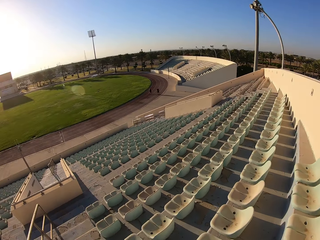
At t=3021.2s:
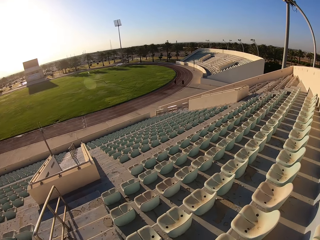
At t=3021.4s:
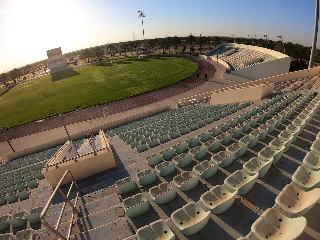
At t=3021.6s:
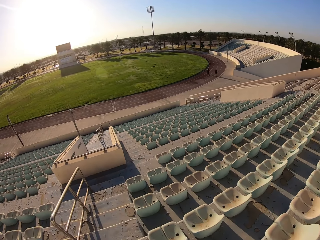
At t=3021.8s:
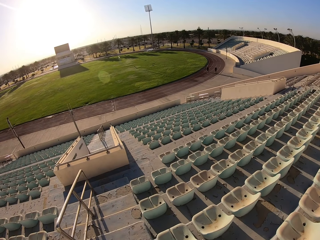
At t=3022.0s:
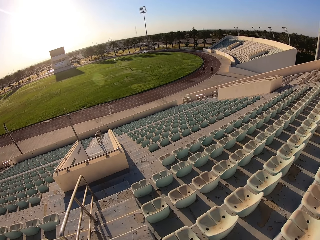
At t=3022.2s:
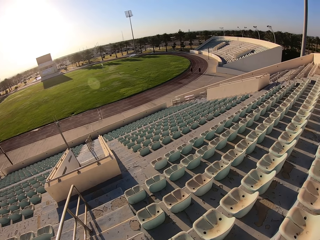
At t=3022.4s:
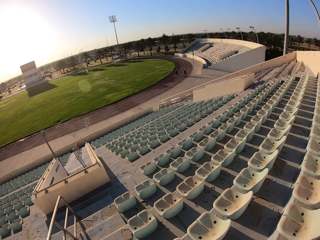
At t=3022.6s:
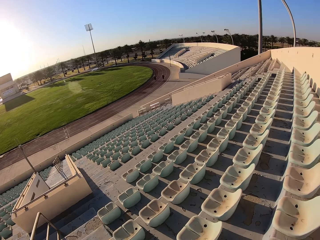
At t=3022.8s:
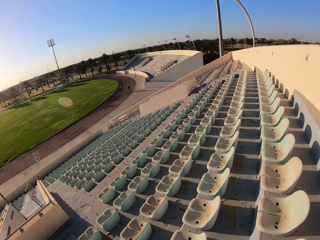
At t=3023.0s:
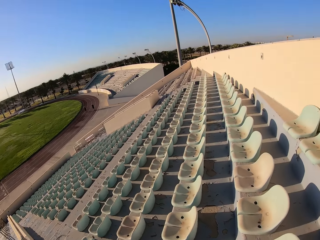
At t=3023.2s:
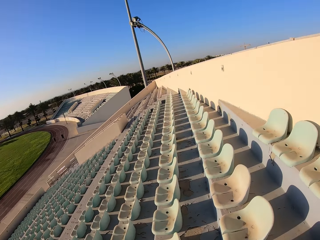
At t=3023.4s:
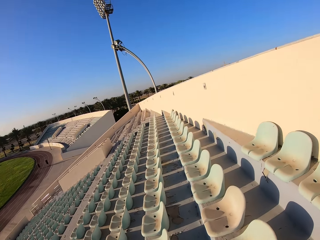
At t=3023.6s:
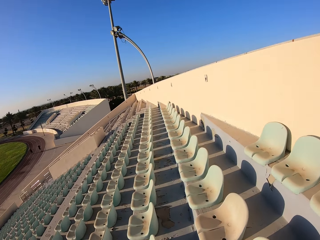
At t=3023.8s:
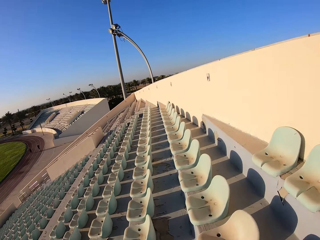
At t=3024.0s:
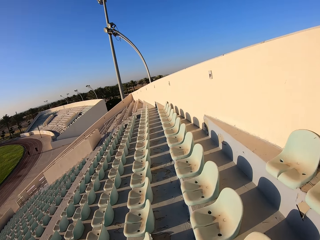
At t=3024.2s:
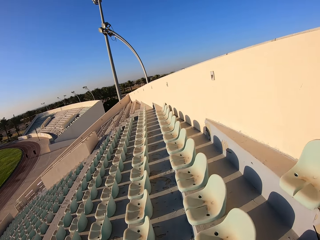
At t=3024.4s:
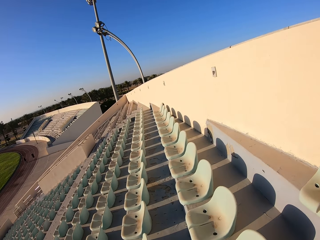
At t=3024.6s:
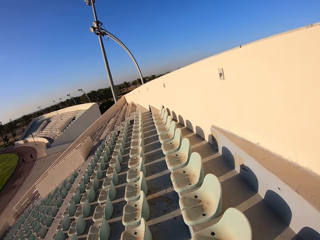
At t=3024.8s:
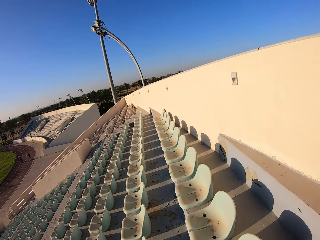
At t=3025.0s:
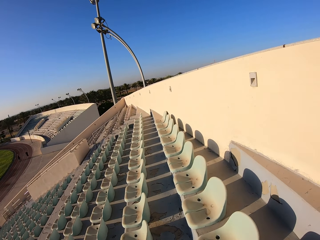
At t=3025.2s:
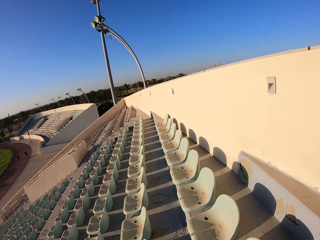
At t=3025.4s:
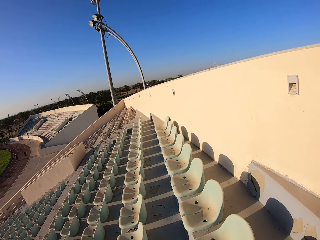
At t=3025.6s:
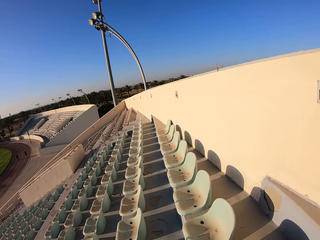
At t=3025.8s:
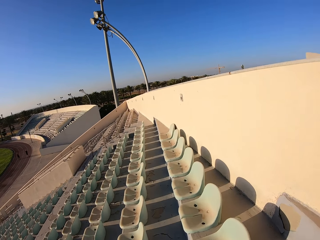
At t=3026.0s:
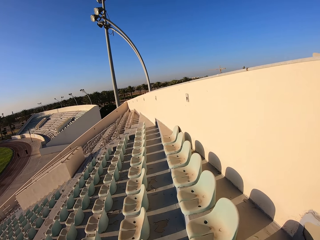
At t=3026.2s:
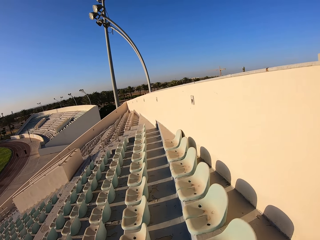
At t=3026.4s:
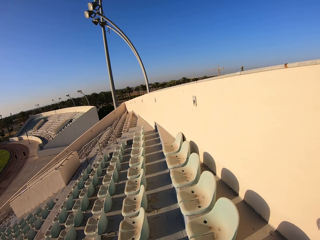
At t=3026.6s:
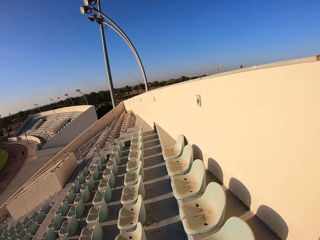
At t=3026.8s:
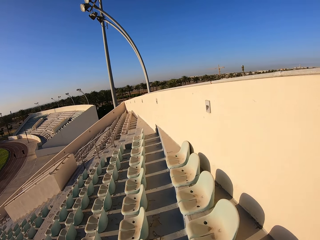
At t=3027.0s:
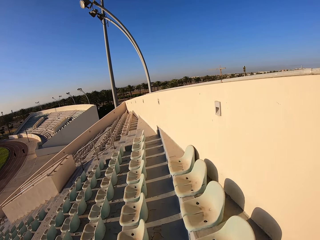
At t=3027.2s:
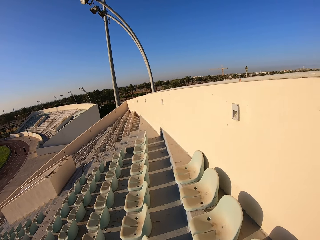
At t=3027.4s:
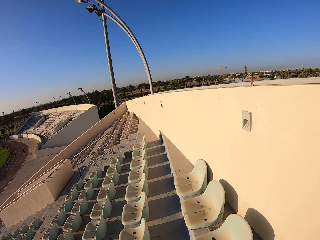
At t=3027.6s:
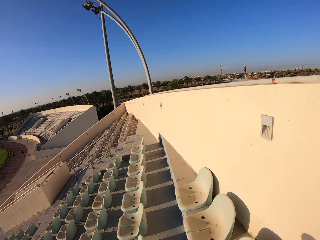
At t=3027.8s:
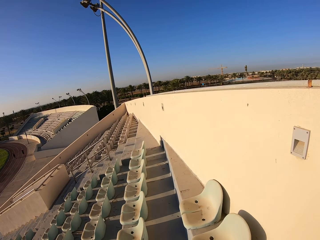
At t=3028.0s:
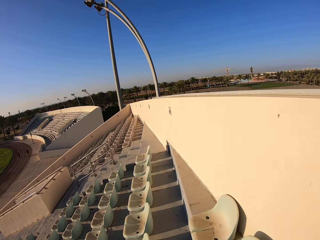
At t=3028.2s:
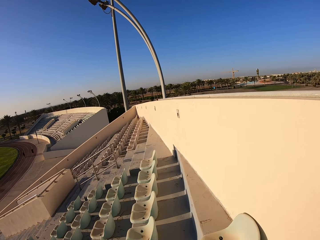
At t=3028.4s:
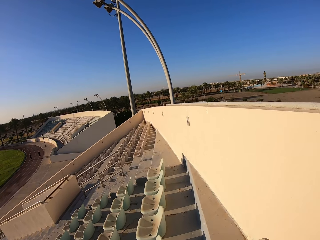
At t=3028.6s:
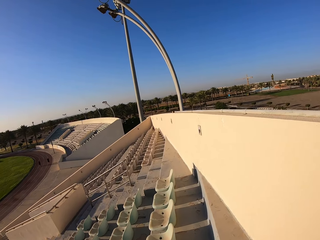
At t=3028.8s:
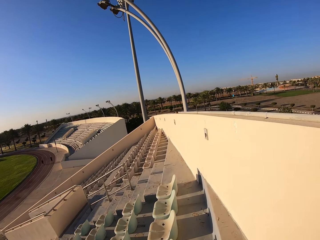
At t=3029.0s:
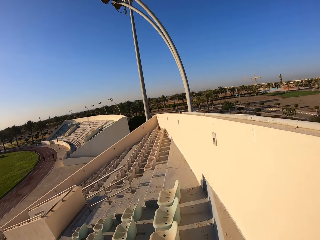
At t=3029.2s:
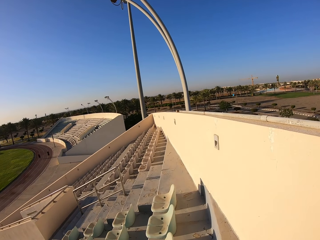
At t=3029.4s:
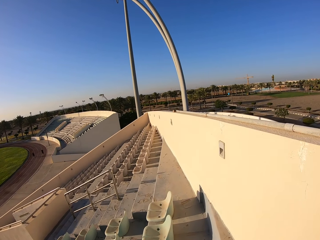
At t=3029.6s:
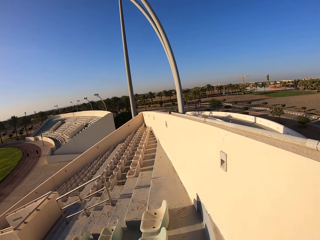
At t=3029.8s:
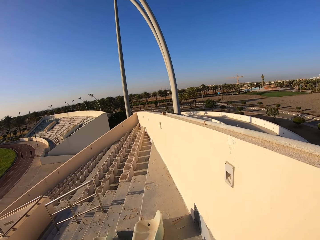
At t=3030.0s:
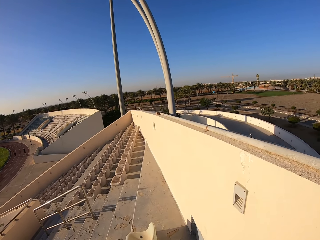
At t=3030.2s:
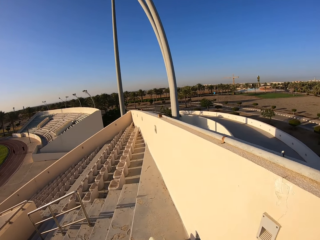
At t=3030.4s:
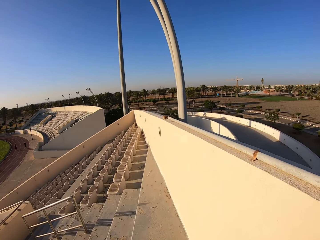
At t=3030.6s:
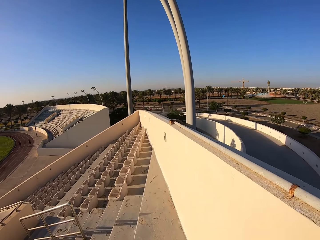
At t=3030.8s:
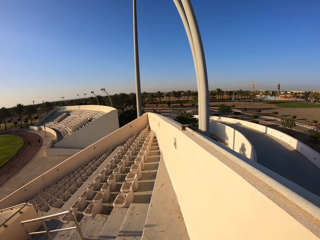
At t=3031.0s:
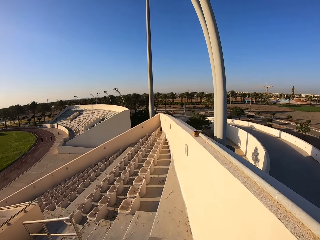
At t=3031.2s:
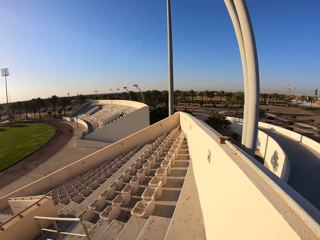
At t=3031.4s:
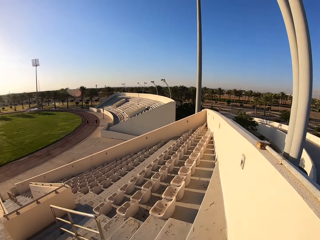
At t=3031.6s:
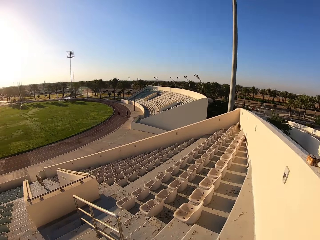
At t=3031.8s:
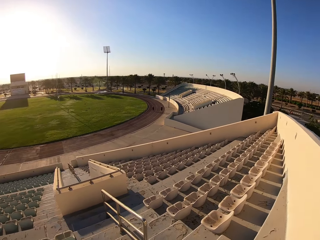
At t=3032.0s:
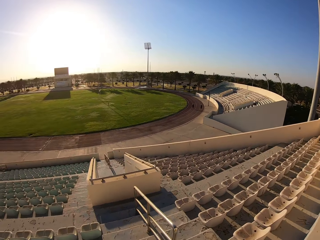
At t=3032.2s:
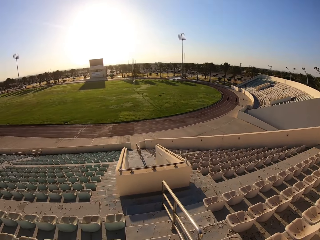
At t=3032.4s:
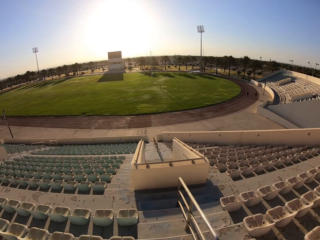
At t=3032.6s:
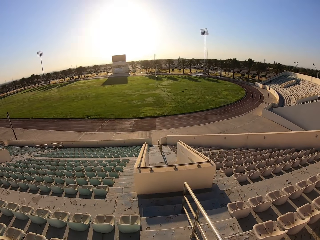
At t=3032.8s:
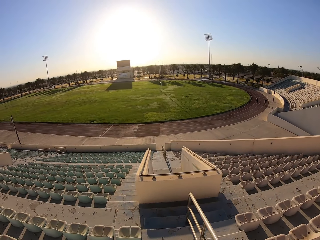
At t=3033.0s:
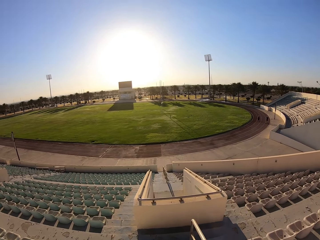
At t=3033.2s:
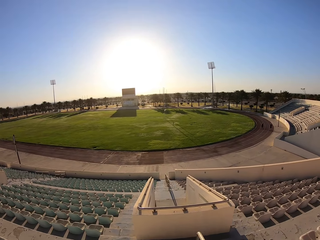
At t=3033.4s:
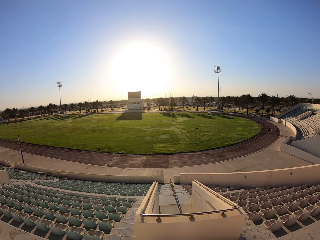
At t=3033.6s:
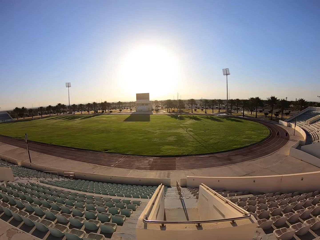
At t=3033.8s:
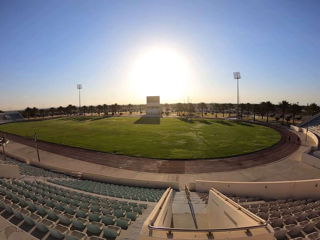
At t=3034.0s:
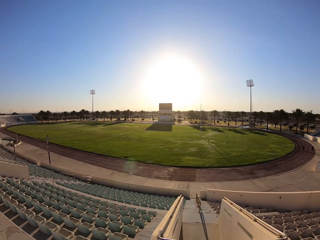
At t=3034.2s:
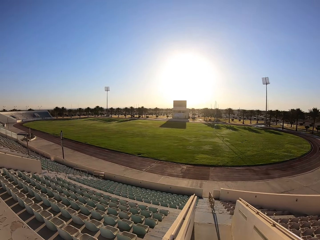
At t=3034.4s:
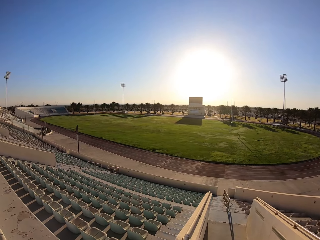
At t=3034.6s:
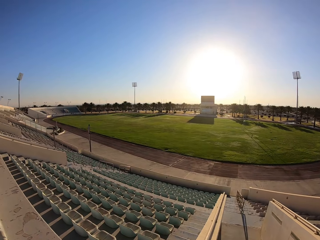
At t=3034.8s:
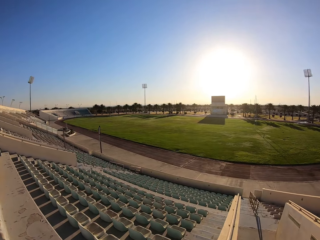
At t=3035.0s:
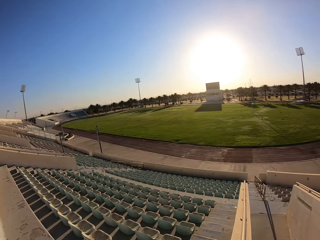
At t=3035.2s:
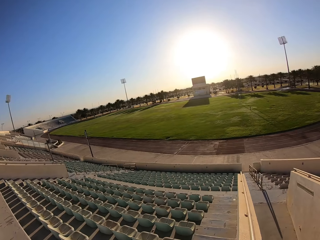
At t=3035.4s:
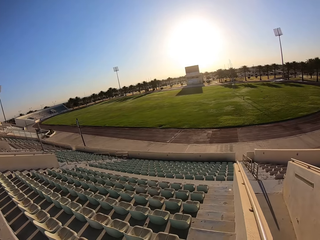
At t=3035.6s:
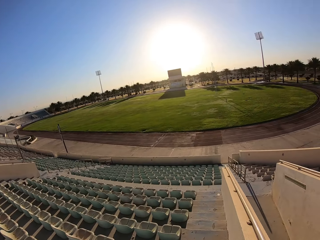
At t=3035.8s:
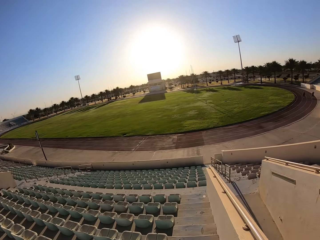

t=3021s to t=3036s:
The camera wearer walks on the pavement. They walk along the stadium chairs. They walk down the stadium staircase.

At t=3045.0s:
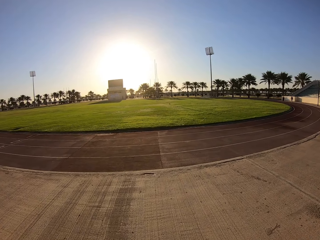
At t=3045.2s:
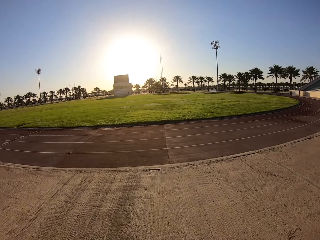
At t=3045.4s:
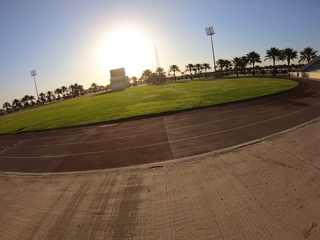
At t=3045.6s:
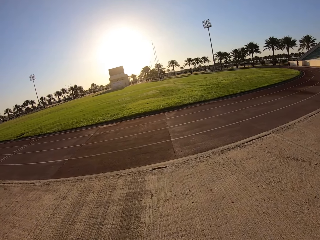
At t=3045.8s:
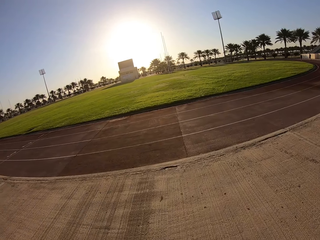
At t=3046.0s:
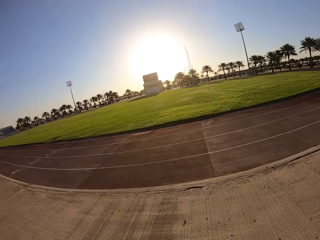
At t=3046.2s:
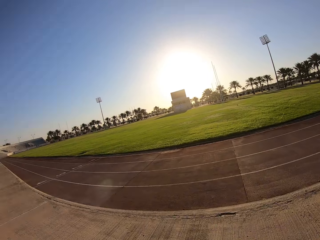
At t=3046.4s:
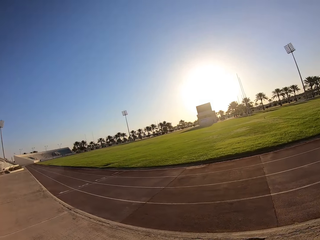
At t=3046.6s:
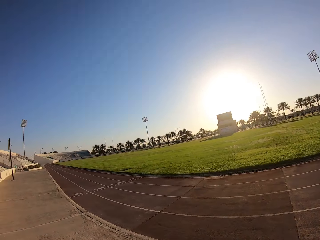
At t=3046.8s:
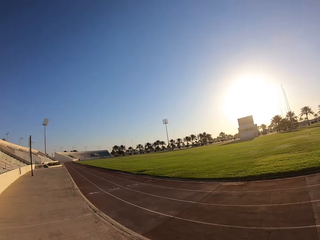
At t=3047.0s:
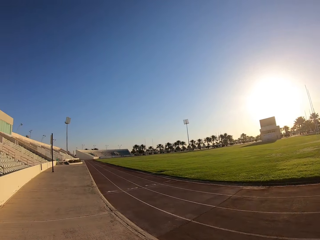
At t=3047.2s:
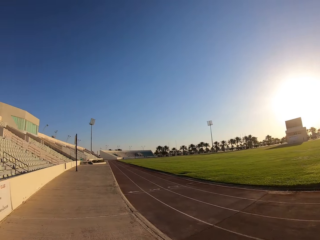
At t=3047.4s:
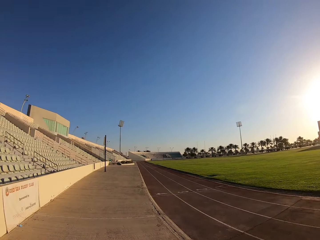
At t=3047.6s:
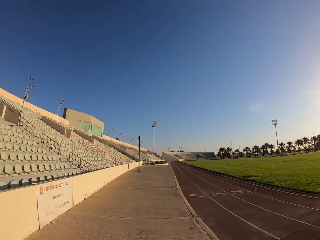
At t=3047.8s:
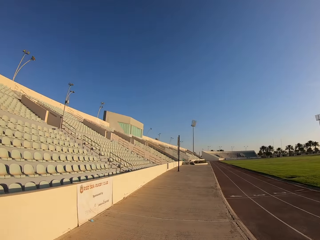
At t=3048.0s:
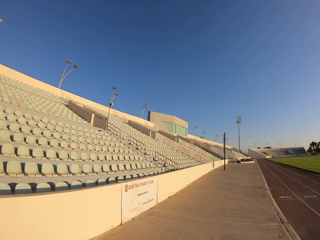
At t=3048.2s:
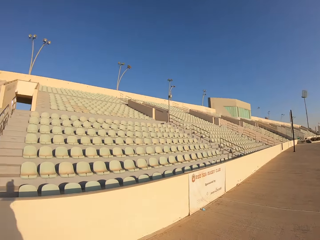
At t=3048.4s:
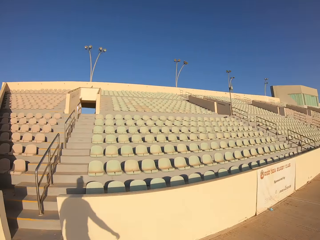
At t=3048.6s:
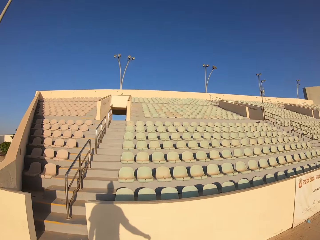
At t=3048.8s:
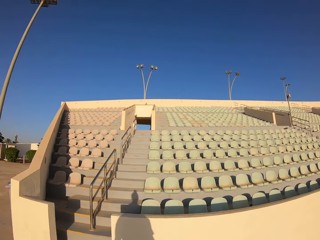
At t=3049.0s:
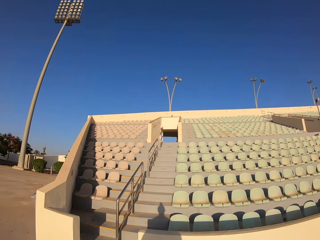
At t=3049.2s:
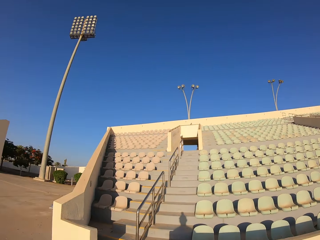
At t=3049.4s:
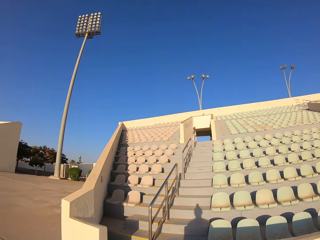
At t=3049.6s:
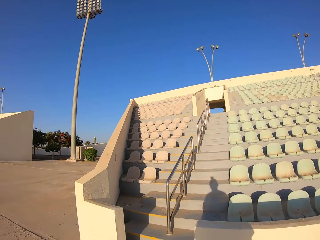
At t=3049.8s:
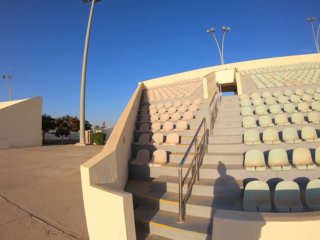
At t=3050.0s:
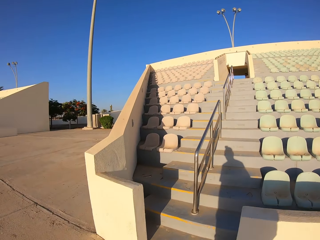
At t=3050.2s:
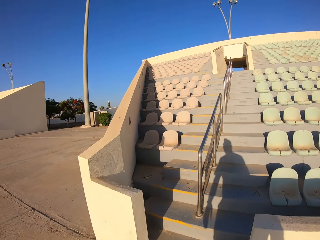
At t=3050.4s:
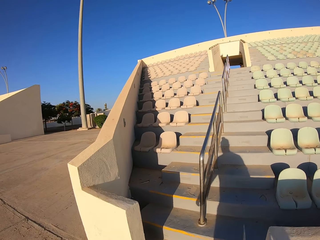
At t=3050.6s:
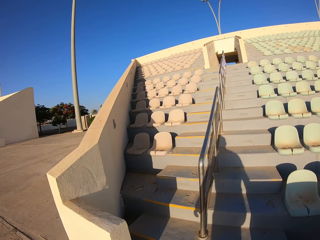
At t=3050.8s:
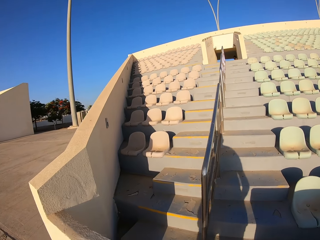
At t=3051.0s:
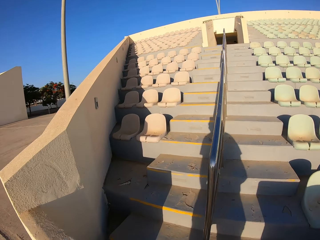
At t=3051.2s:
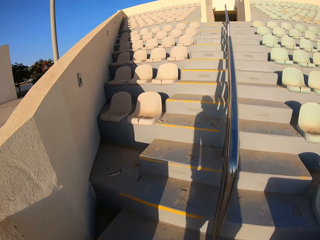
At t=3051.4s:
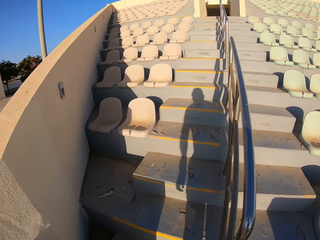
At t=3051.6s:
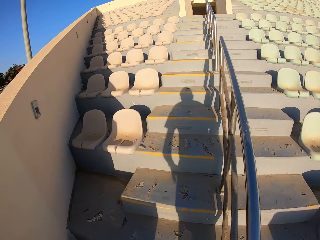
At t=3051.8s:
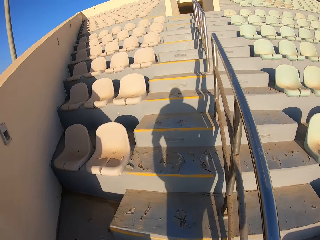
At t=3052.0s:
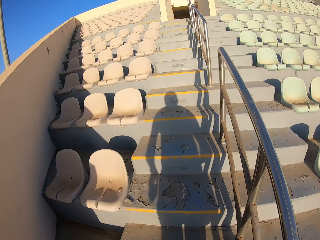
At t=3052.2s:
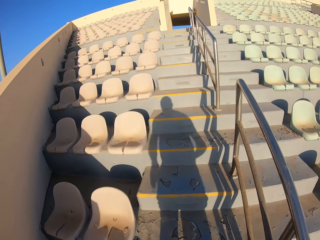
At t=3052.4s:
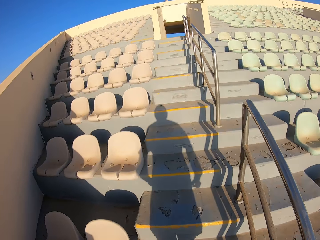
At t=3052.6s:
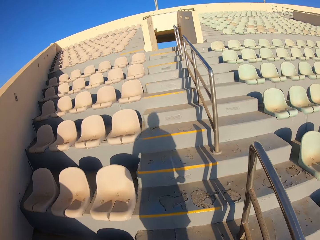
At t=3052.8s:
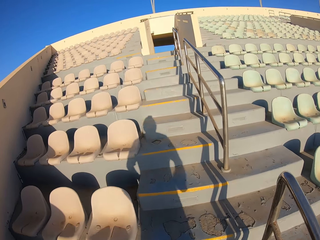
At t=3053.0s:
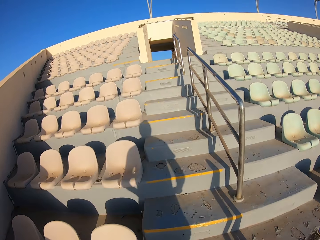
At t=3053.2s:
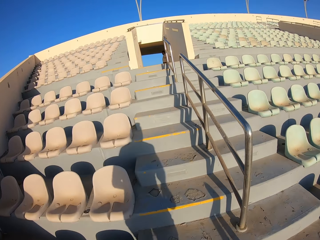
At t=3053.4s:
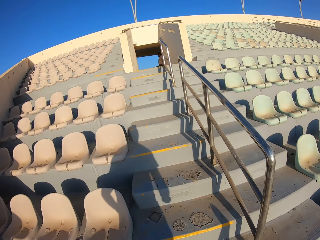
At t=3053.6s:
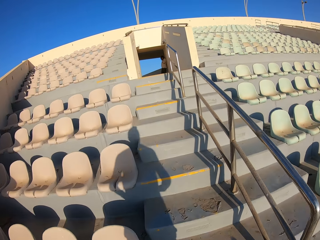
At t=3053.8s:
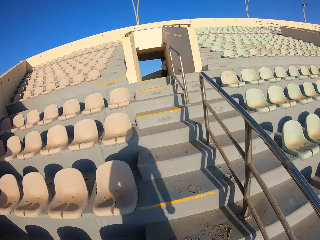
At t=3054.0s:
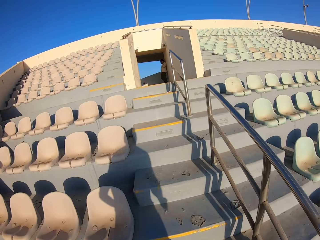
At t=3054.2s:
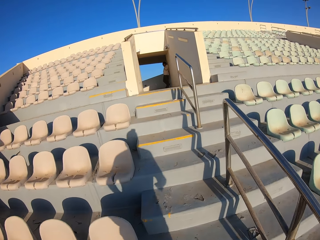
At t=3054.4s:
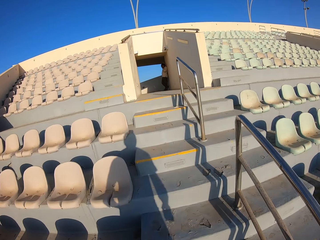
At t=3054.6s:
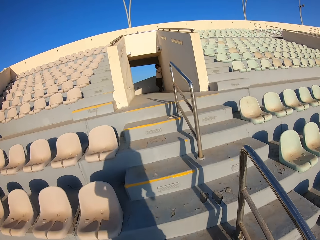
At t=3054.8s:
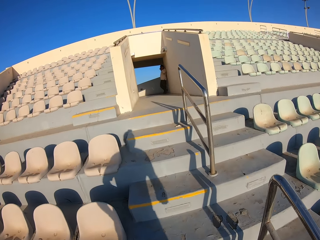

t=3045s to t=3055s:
The camera wearer walks on the pavement. They walk up the stadium staircase.
